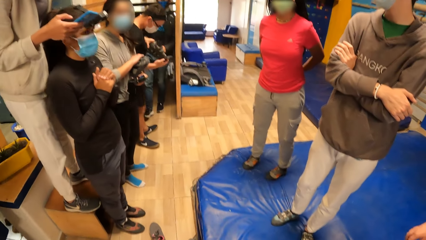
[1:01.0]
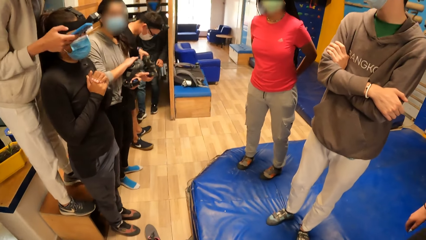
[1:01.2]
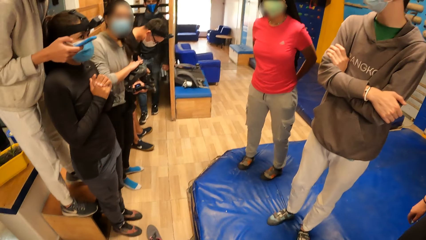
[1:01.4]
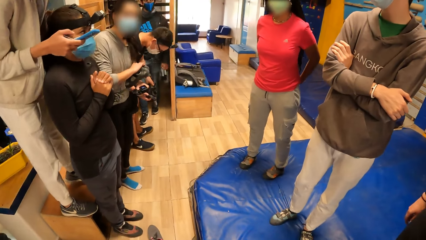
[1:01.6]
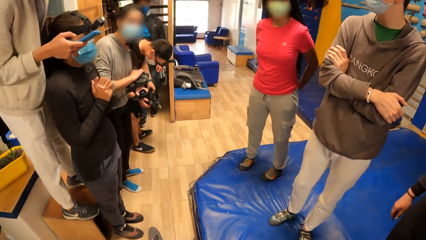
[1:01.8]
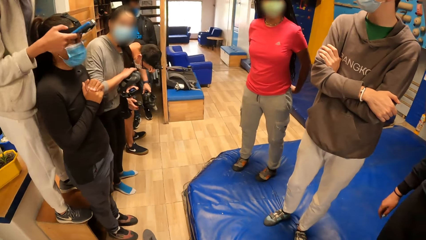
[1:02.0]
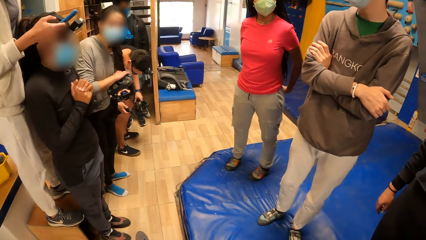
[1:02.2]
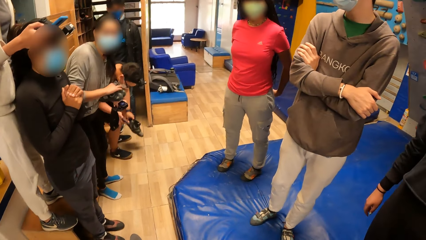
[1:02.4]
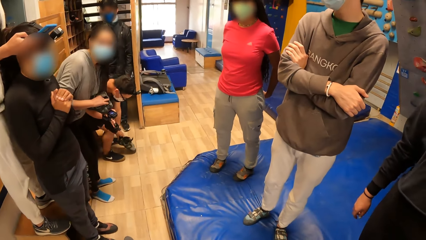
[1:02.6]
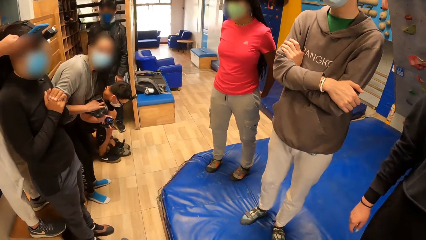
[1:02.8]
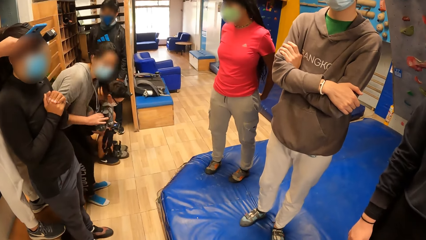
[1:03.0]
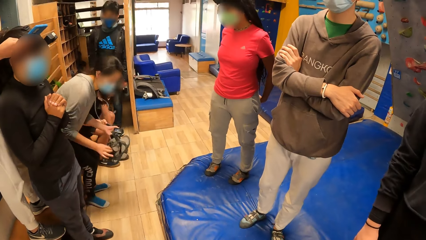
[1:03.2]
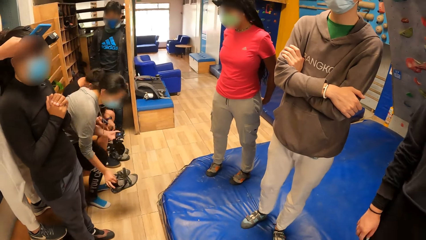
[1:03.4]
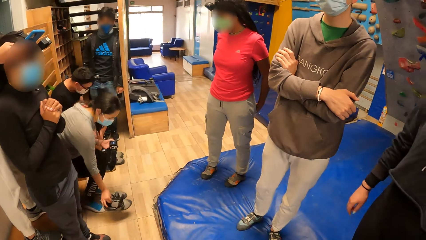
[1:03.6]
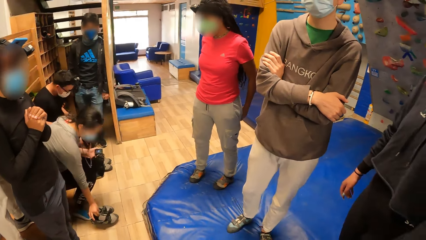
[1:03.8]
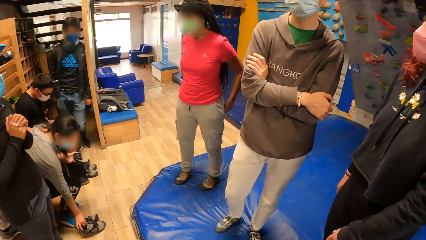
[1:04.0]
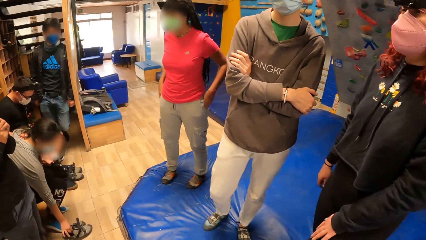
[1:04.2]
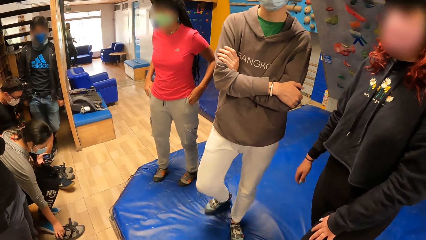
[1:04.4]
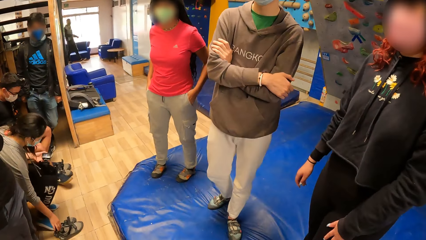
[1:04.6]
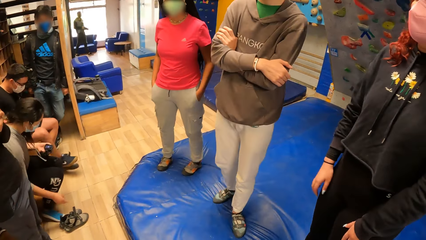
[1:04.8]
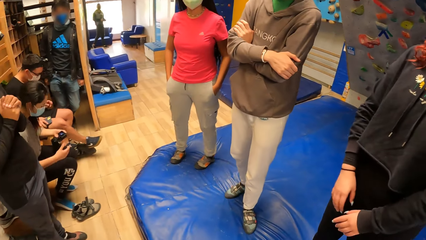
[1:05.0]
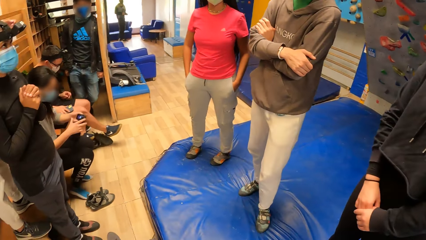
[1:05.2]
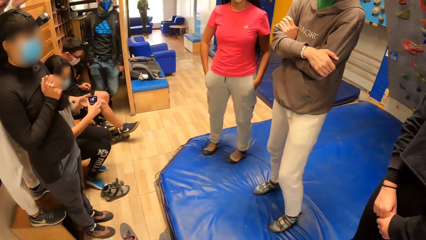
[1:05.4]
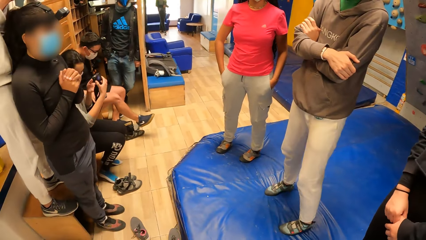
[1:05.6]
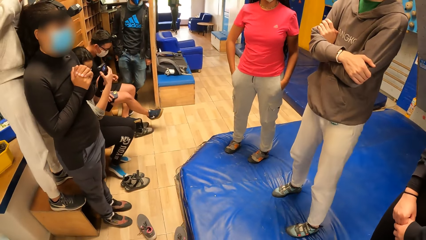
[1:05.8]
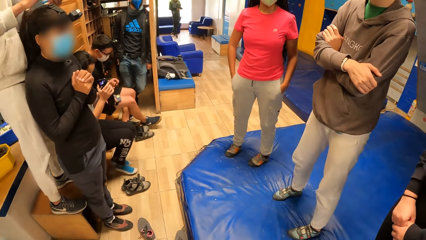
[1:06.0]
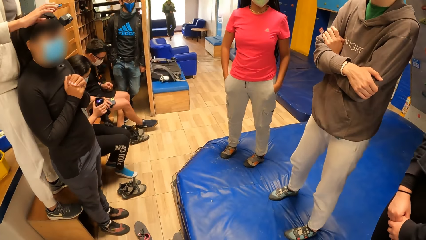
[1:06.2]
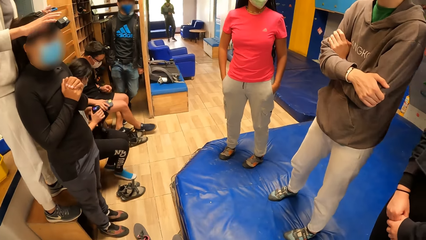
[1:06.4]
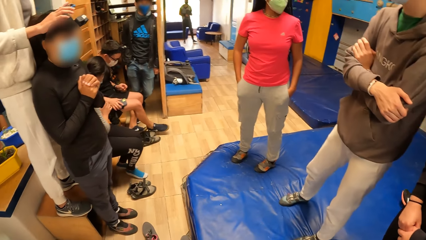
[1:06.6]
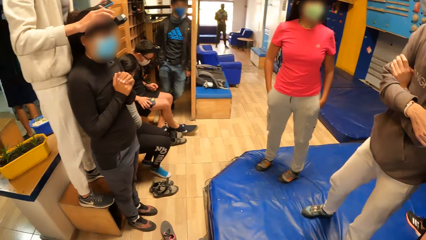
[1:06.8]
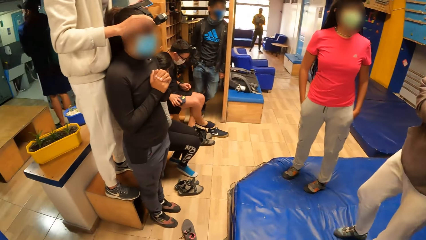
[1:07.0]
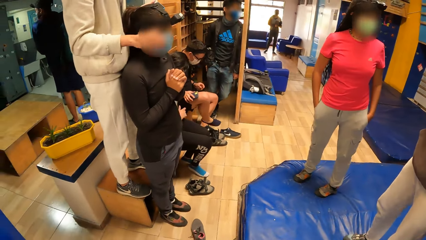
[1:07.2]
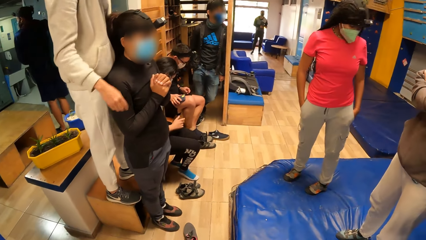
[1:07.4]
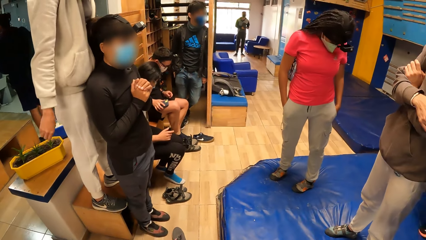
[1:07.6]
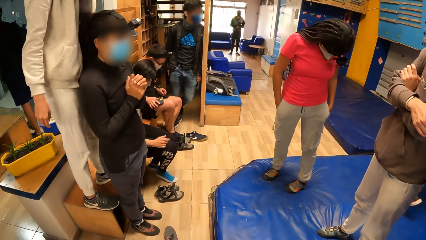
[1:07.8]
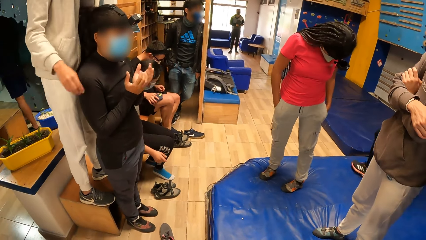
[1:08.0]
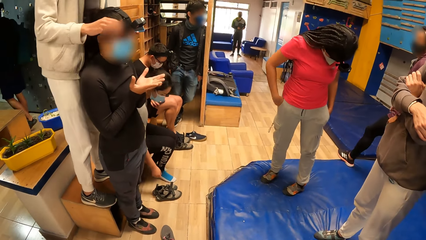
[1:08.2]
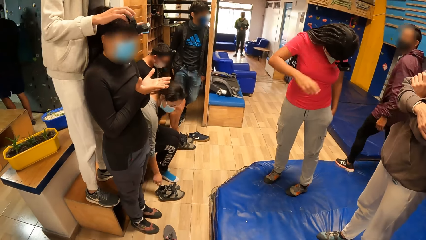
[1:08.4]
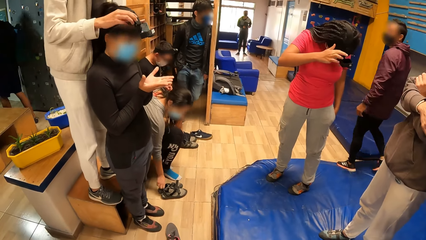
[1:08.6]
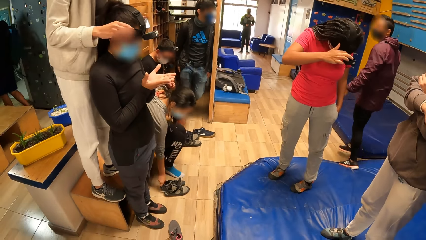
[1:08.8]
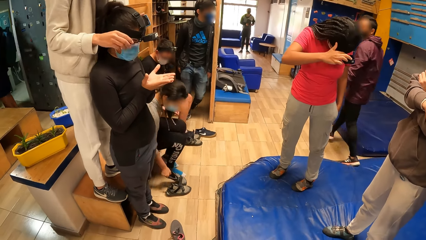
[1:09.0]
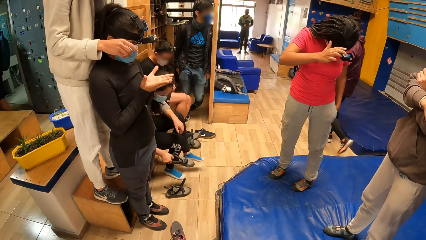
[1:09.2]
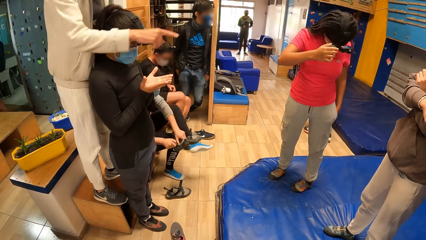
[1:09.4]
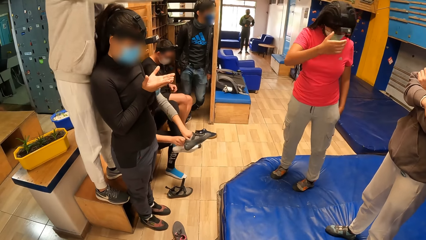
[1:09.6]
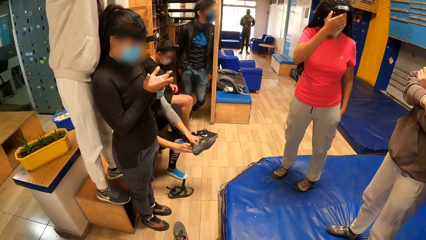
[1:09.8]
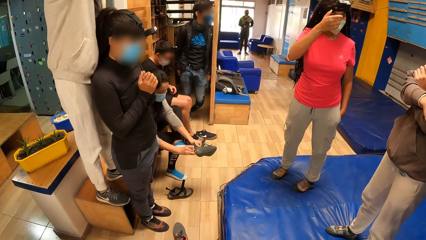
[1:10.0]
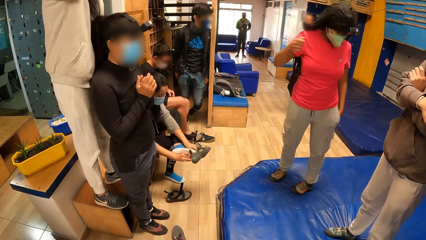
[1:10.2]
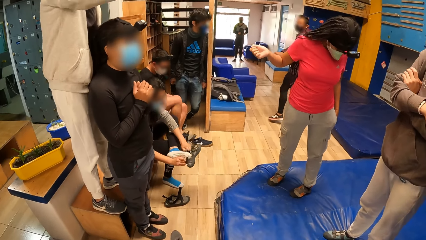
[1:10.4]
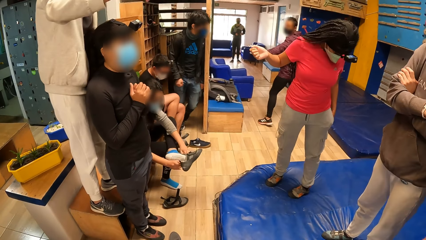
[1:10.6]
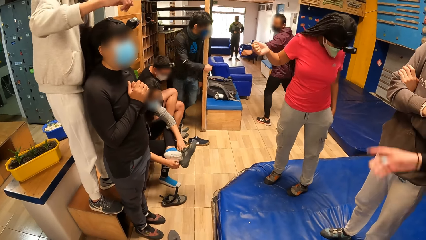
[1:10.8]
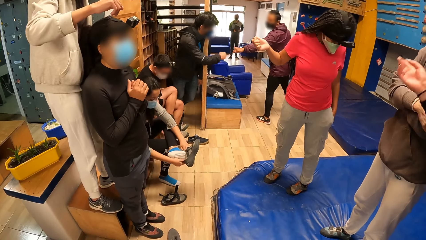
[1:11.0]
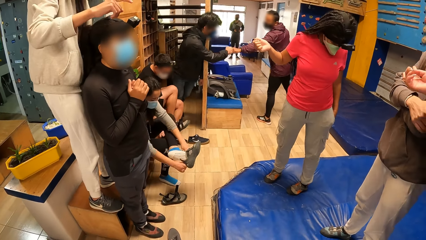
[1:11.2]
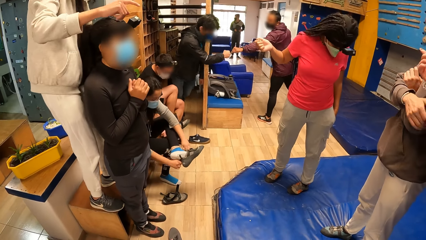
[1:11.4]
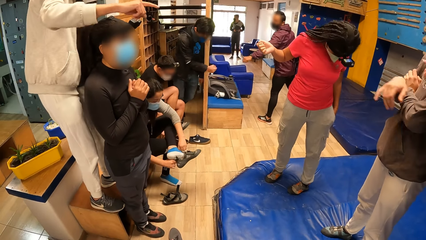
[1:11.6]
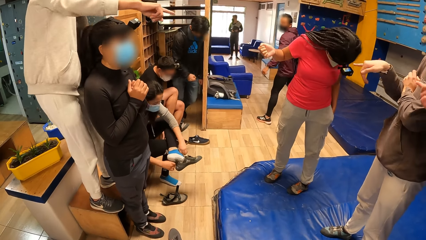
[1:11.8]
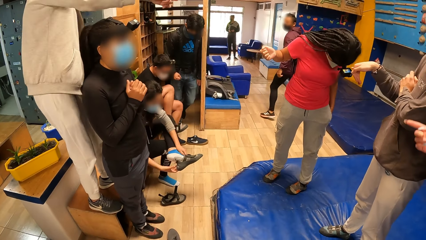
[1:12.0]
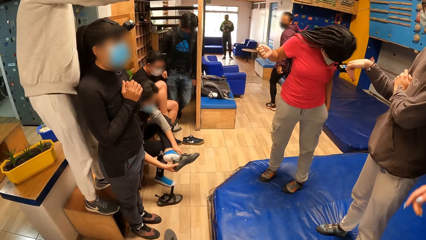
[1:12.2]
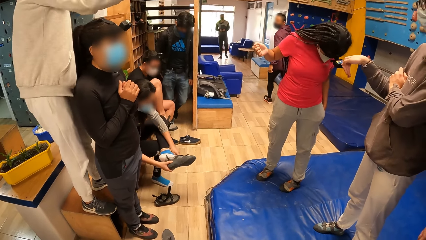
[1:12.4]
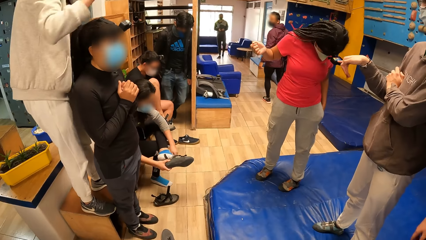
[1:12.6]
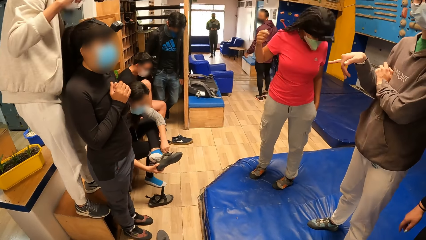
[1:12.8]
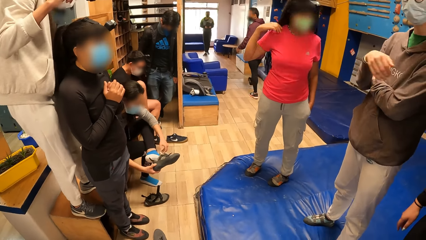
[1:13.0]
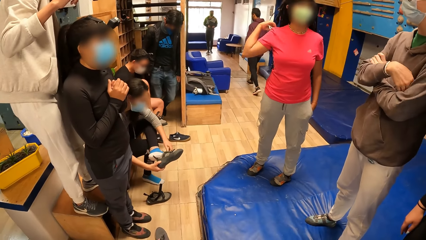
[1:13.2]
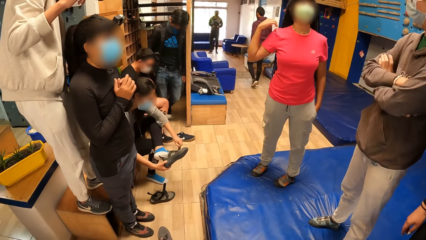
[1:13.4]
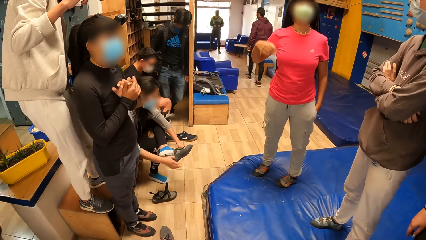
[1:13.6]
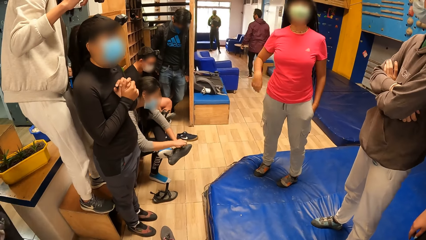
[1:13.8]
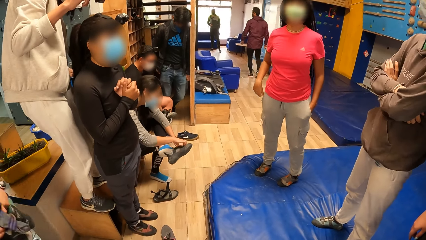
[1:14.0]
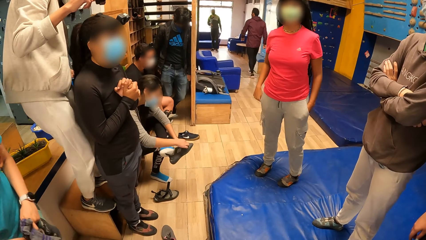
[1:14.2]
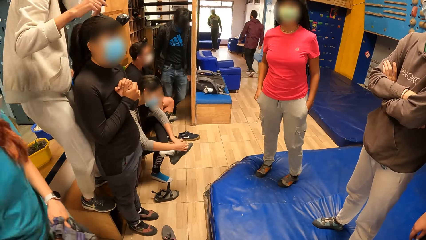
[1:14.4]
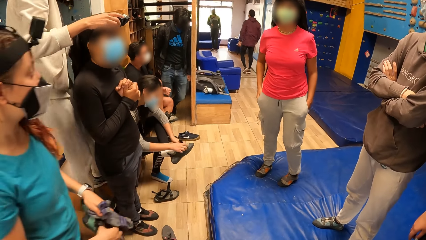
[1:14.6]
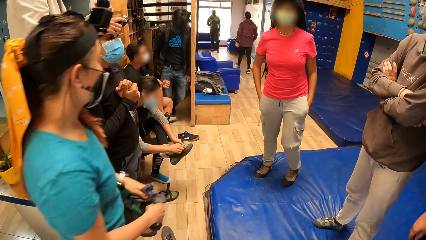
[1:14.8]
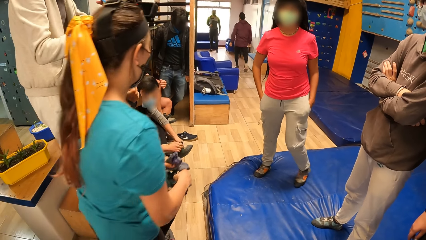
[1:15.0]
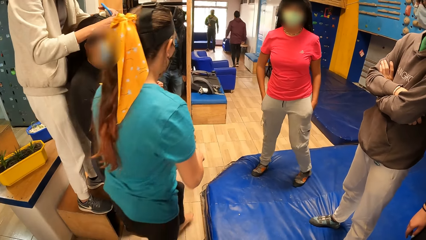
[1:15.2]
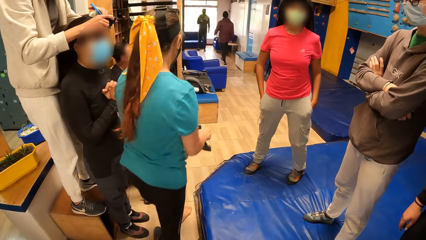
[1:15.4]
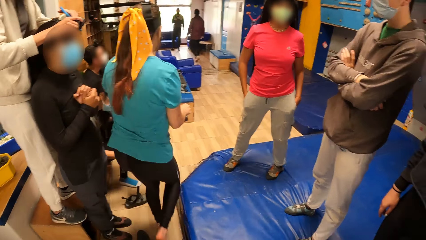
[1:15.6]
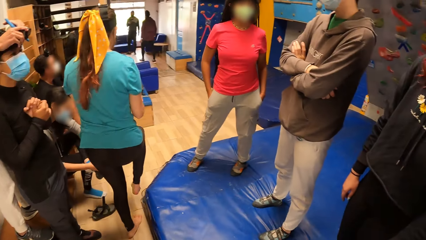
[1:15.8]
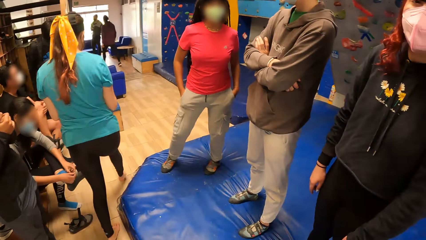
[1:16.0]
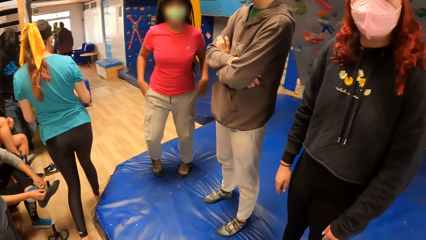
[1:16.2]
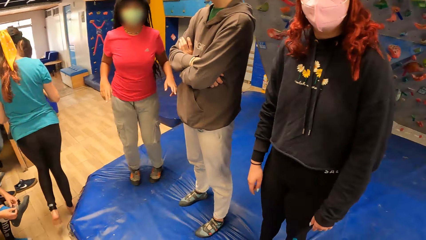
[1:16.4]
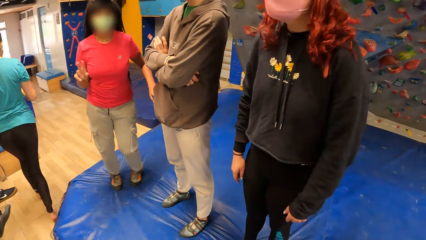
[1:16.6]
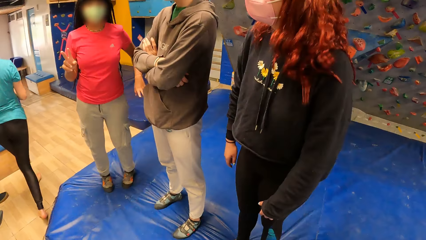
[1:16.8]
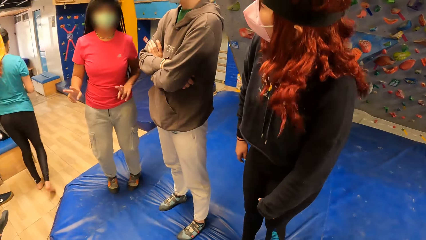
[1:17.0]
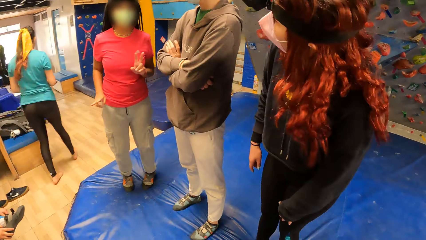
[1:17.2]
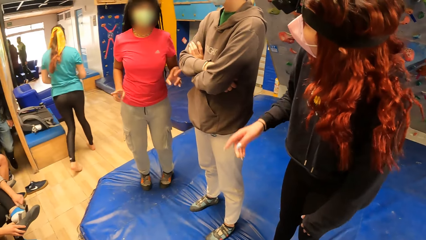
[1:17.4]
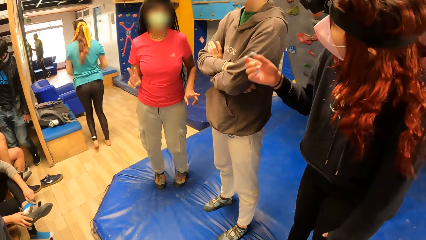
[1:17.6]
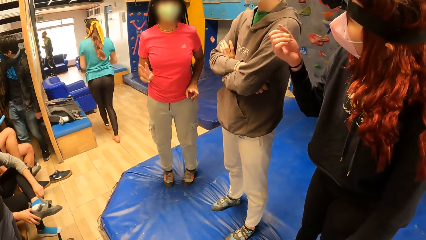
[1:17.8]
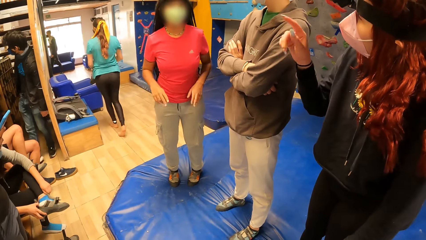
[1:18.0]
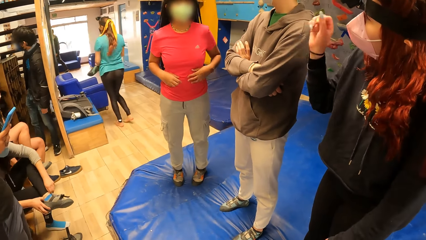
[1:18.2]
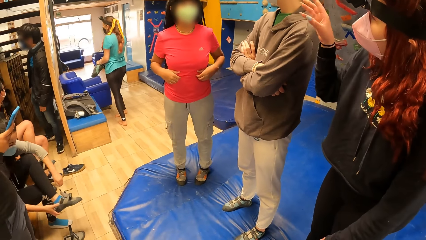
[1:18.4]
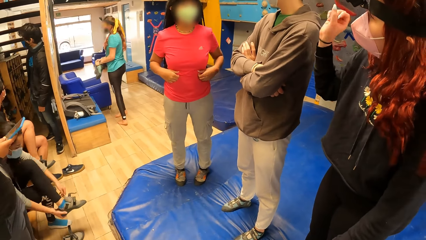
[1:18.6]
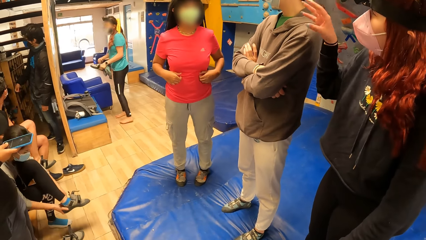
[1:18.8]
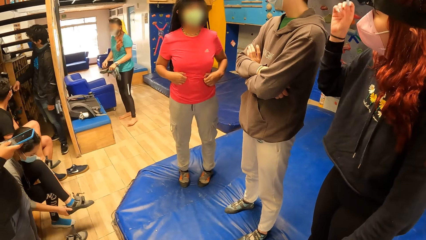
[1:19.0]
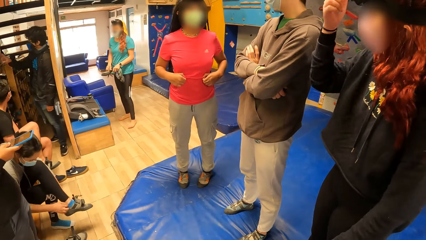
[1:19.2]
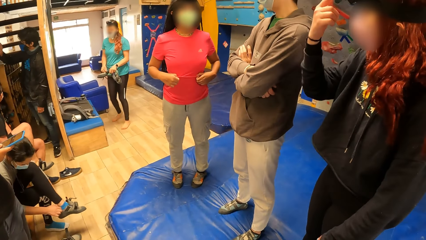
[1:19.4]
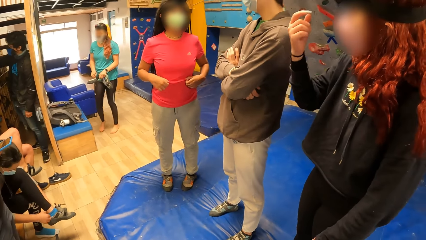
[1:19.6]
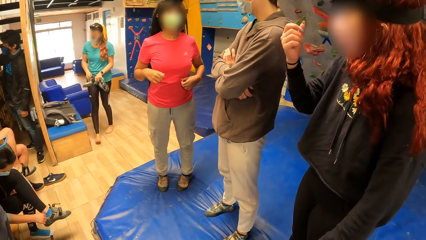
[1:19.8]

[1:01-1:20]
A person sits down. Another person sits down. The camera wearer looks around. A third person touches his camera. The first person points around. A woman walks past the camera wearer. The third person jumps around. The camera wearer looks around. Another person points around.
